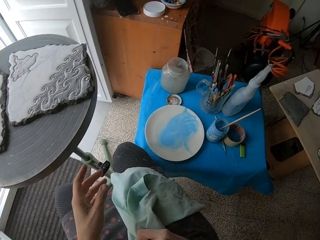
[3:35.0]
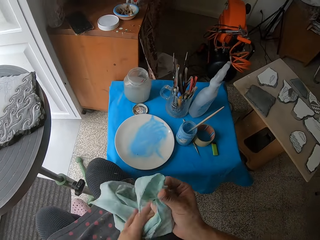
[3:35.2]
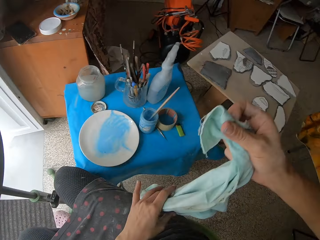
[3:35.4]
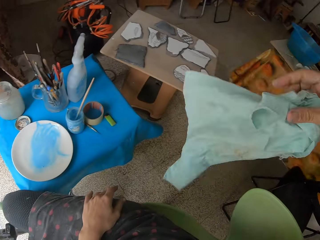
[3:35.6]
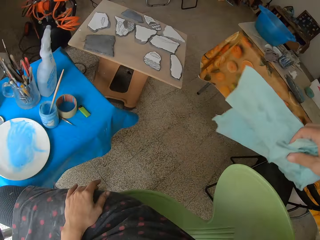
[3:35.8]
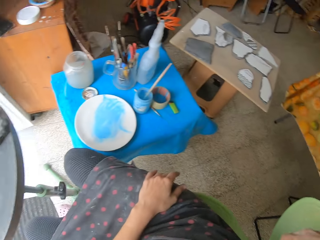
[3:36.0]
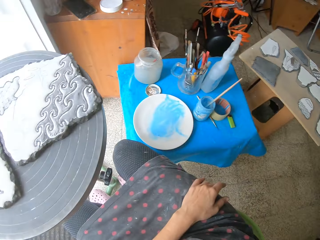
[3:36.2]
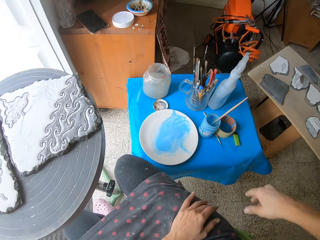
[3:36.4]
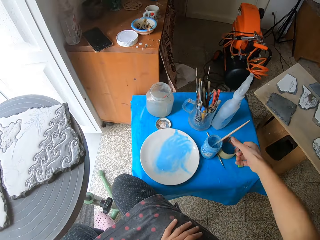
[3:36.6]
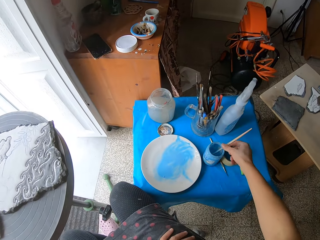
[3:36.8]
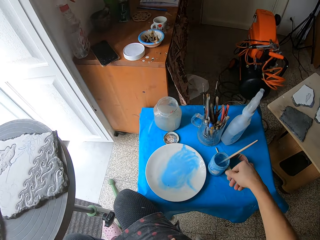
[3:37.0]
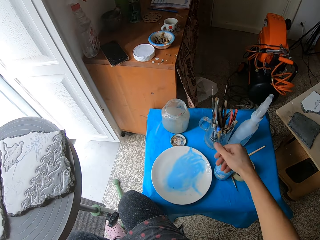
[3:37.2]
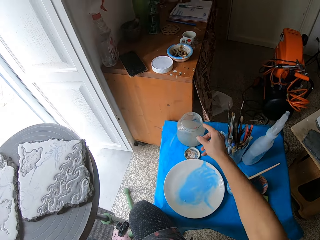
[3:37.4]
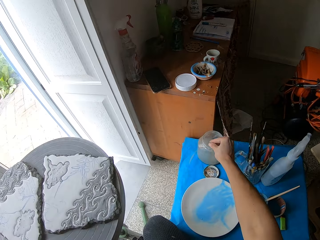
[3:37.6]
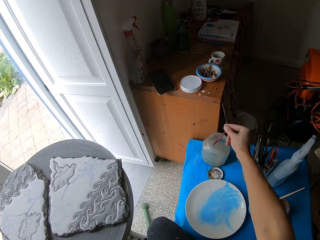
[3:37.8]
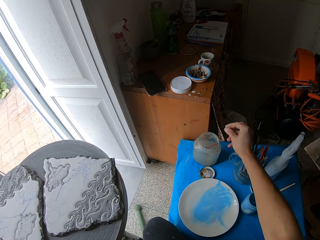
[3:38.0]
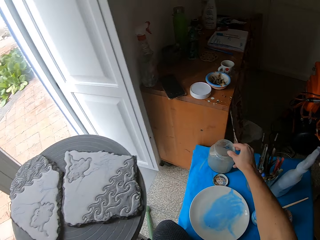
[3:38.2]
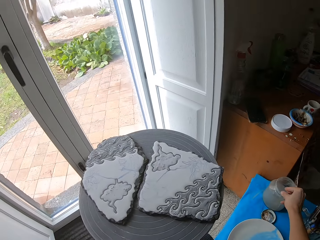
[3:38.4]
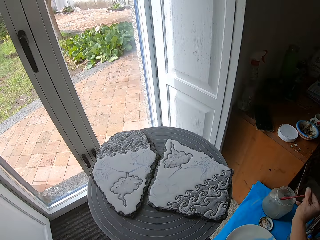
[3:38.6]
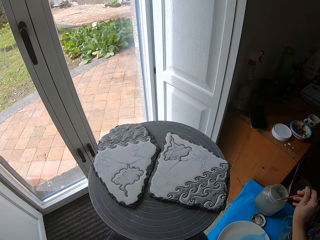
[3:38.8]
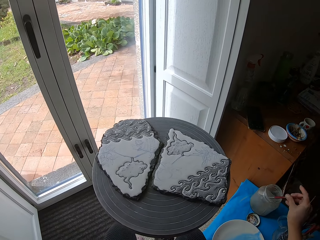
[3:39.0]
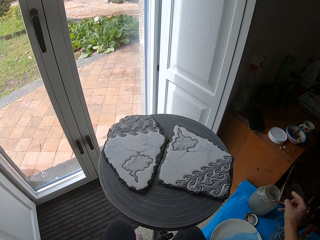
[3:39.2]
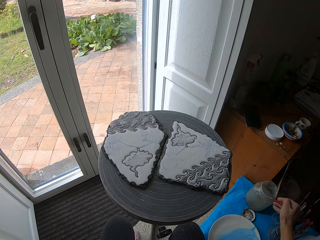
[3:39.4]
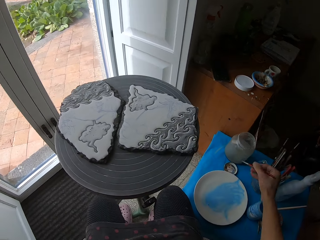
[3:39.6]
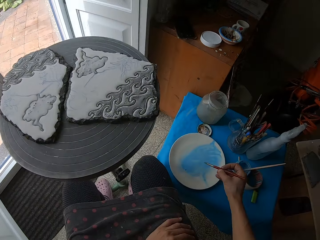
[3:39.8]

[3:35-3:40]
The camera wearer drops the cloth on the chair with her right hand. She picks up the paint brush in the jar with her right hand.

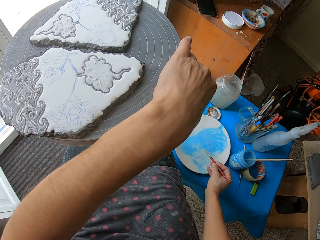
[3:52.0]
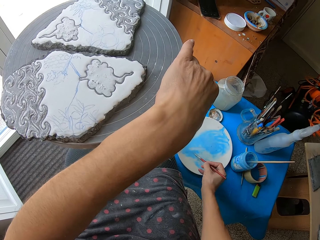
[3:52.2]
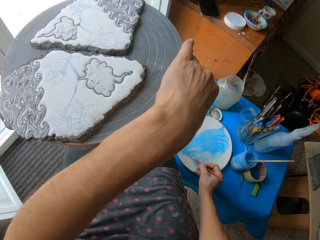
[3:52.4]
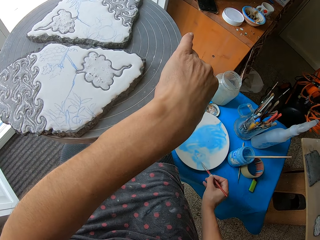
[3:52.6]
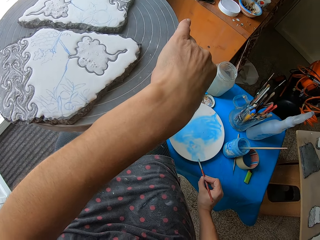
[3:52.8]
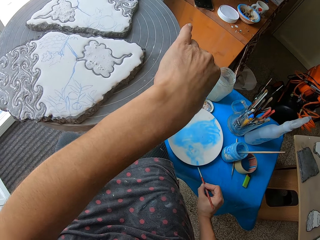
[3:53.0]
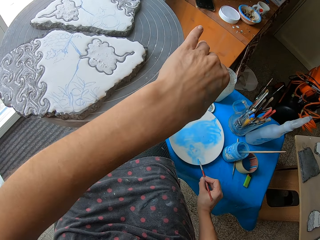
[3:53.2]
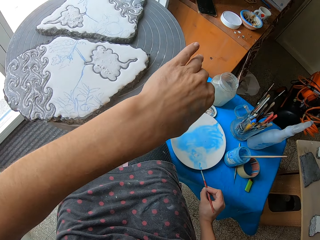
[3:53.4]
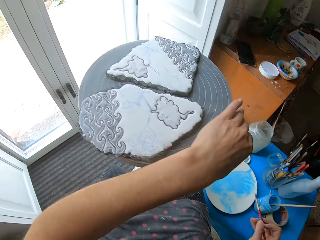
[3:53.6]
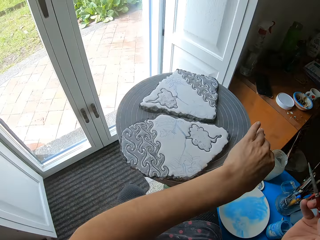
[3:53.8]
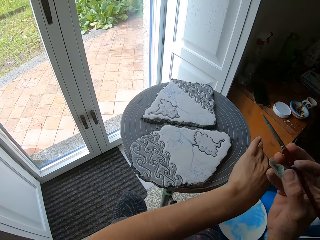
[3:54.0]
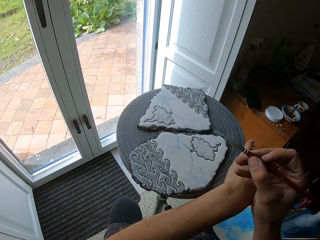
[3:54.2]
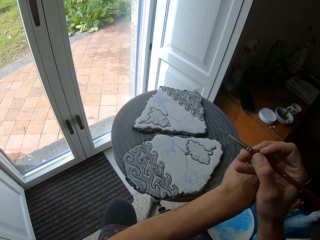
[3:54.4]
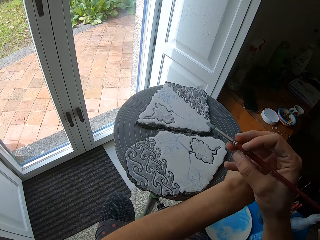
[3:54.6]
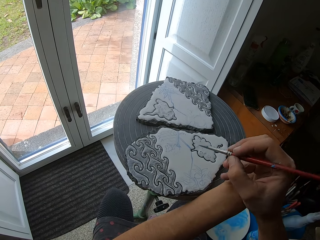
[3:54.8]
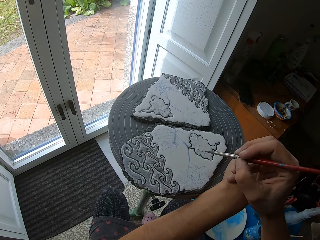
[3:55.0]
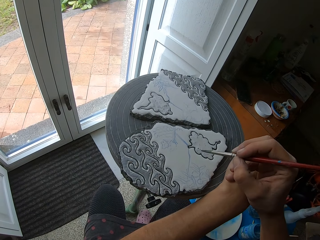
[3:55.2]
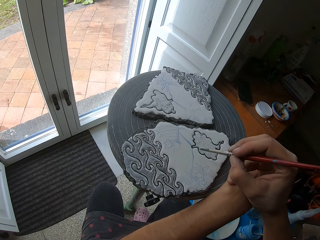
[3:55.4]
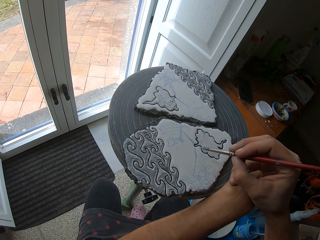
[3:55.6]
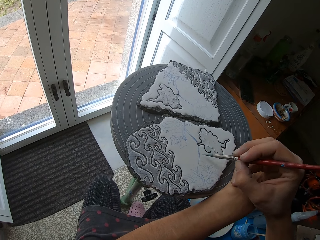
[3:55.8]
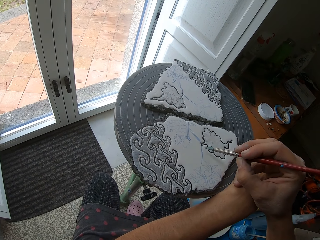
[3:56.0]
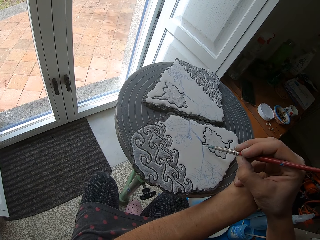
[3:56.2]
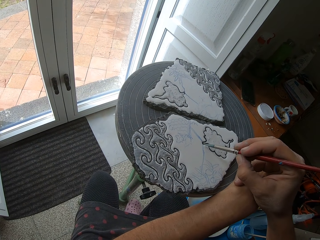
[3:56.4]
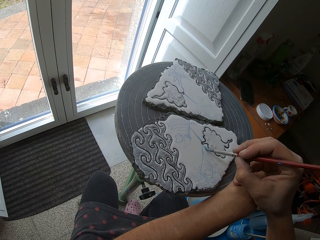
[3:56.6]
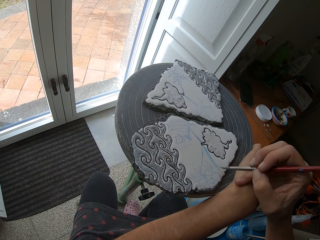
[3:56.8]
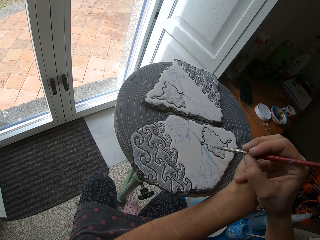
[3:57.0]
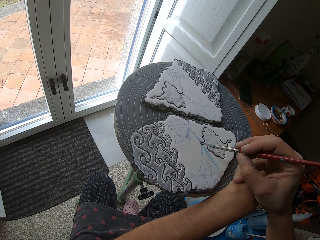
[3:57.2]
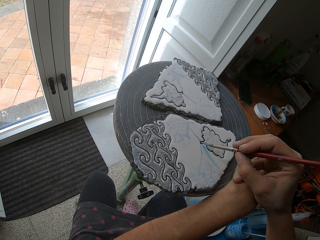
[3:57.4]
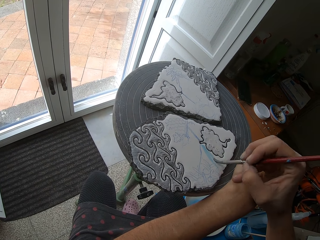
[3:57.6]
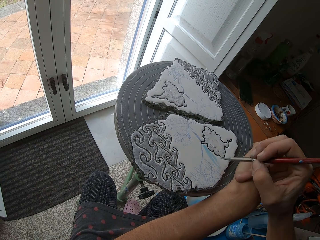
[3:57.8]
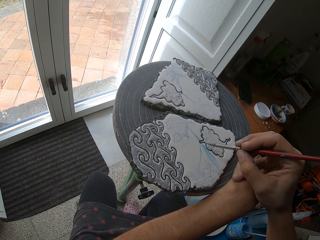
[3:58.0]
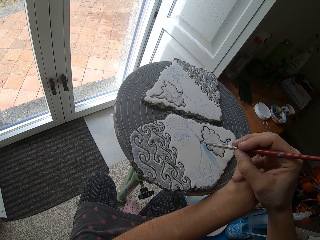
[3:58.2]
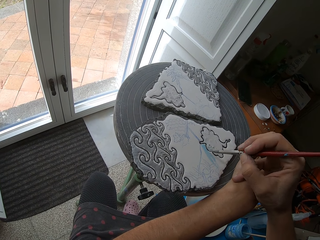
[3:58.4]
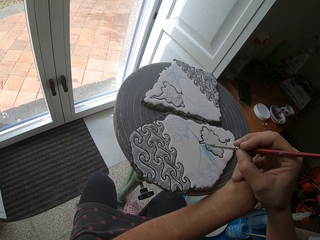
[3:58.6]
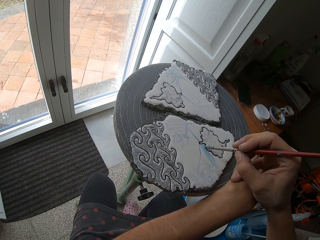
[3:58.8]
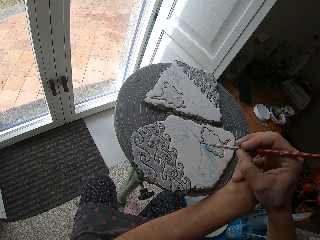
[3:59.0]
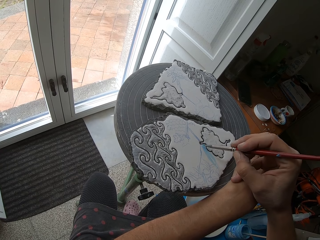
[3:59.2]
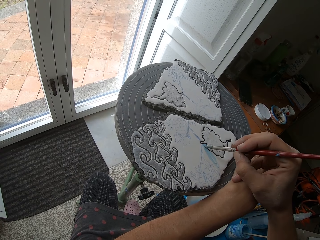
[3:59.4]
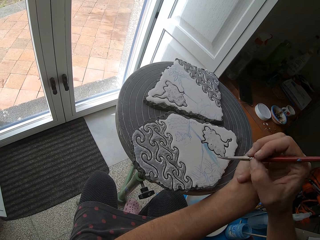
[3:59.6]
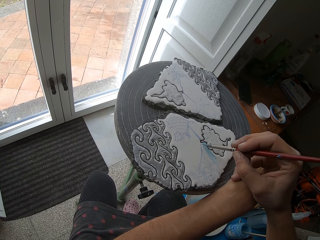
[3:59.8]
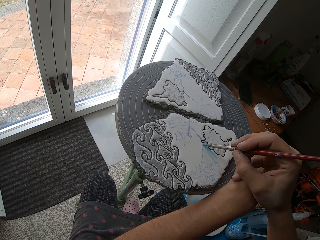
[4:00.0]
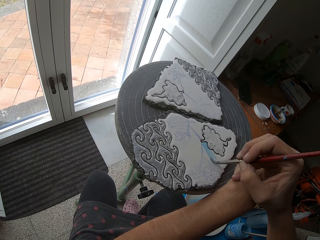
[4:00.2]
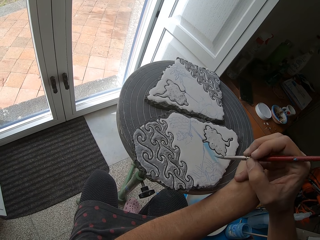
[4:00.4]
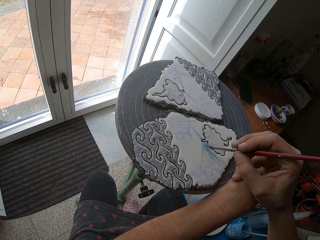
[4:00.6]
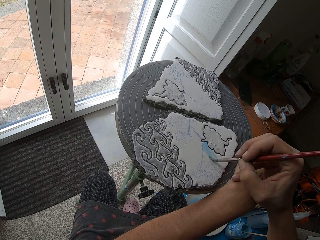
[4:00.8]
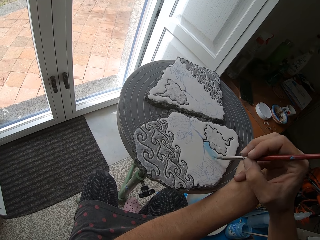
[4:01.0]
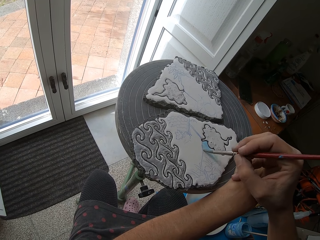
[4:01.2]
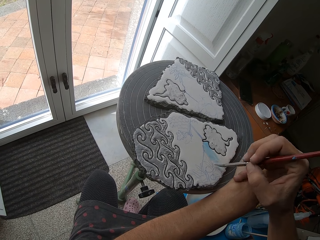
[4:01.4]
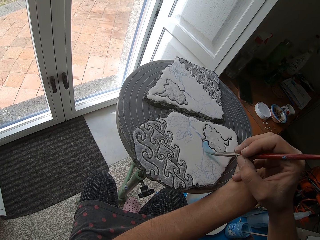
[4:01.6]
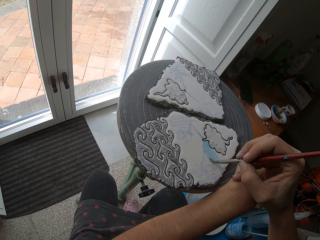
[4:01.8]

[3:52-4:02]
The camera wearer rotates the table. She paints the clay mold on the stool with the paint brush in her right hand.

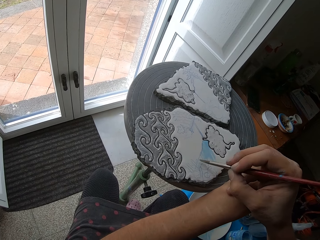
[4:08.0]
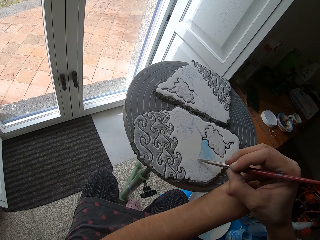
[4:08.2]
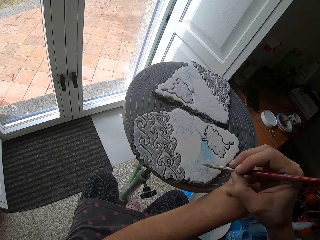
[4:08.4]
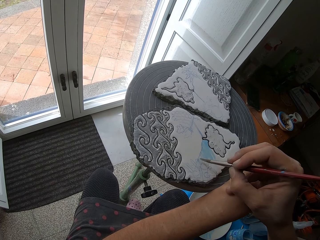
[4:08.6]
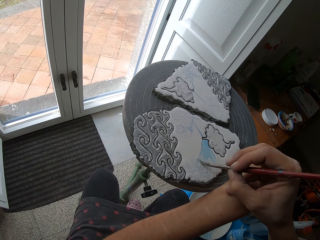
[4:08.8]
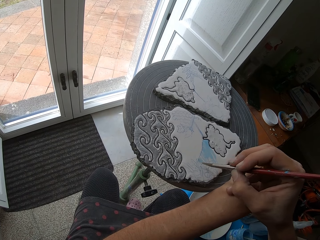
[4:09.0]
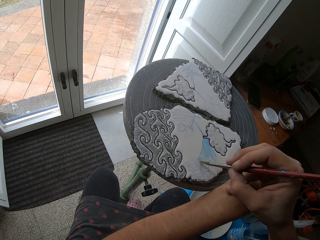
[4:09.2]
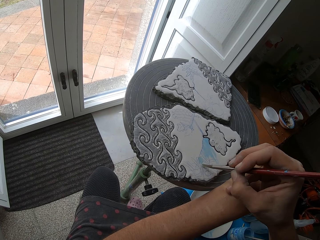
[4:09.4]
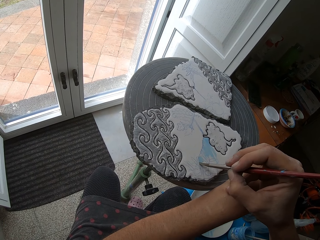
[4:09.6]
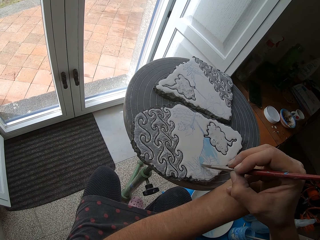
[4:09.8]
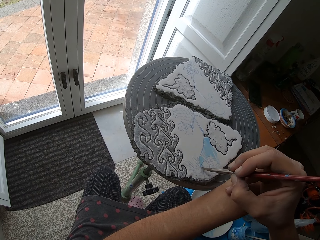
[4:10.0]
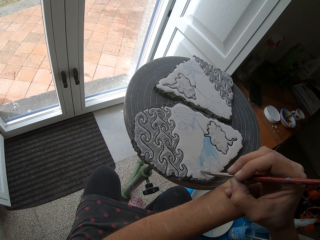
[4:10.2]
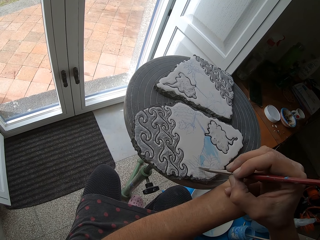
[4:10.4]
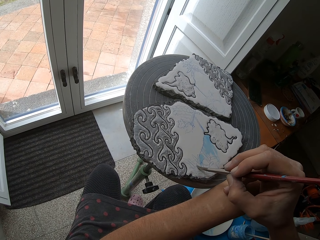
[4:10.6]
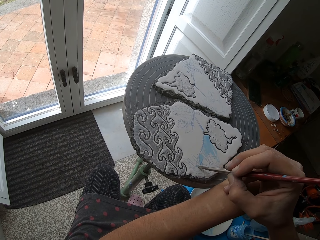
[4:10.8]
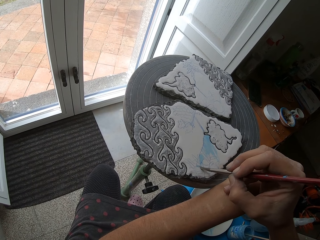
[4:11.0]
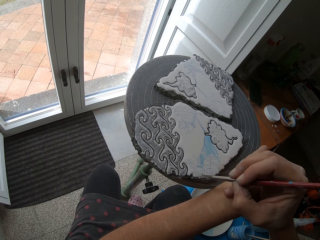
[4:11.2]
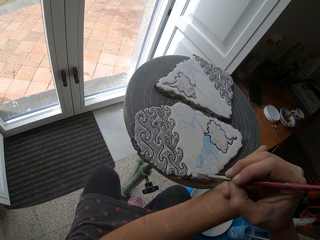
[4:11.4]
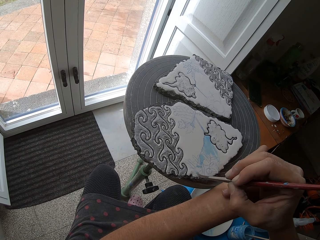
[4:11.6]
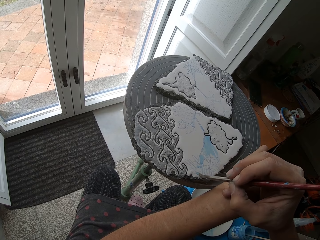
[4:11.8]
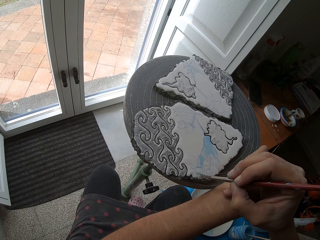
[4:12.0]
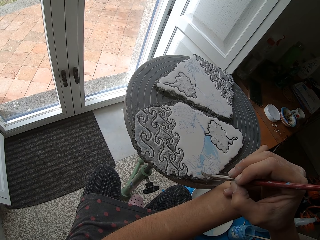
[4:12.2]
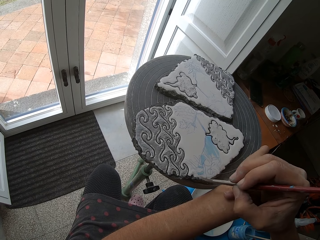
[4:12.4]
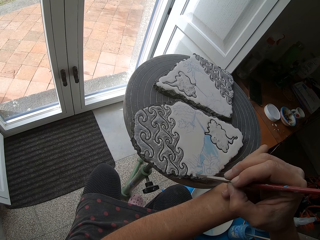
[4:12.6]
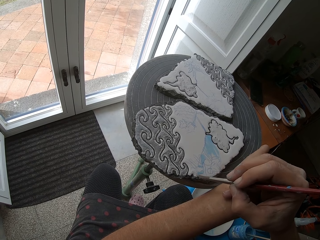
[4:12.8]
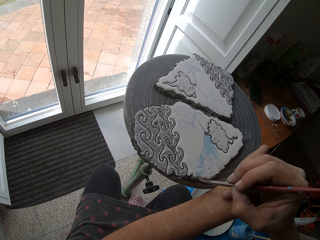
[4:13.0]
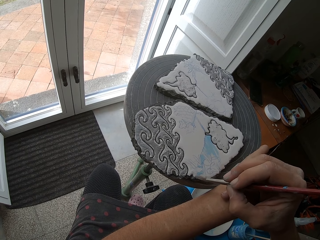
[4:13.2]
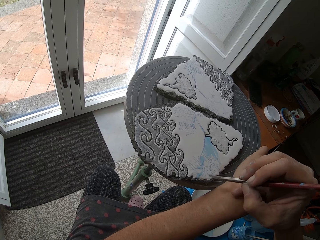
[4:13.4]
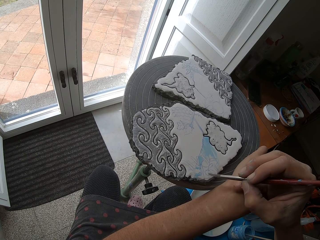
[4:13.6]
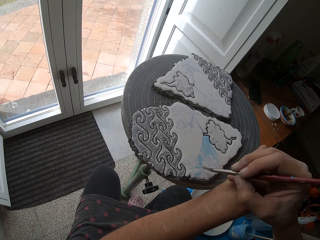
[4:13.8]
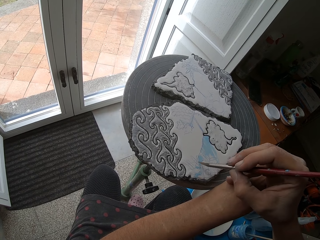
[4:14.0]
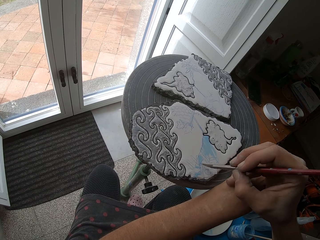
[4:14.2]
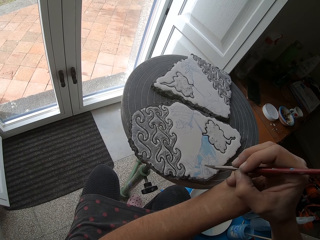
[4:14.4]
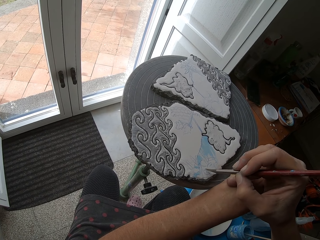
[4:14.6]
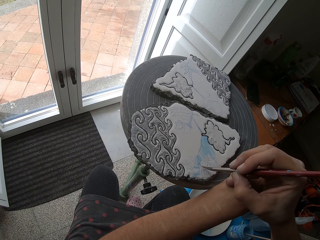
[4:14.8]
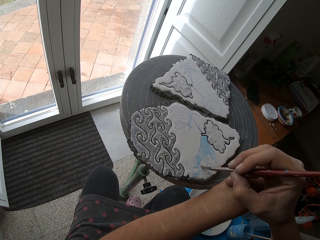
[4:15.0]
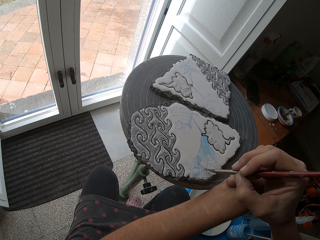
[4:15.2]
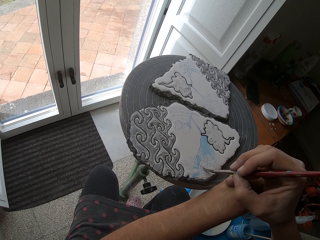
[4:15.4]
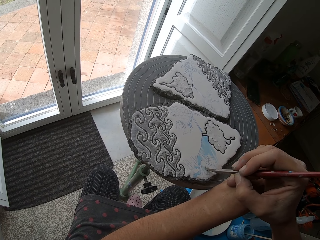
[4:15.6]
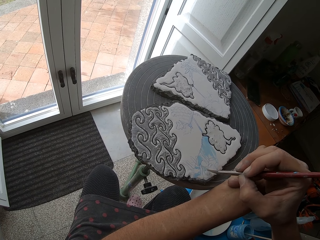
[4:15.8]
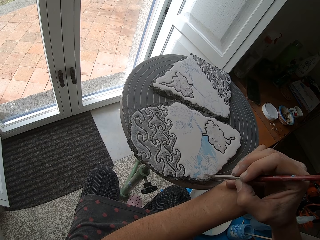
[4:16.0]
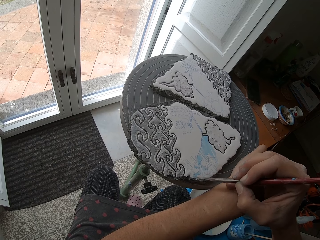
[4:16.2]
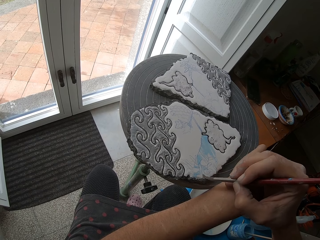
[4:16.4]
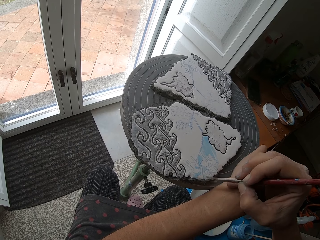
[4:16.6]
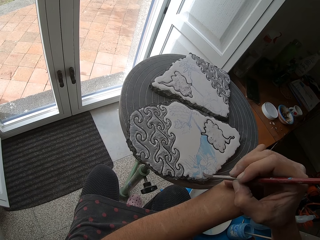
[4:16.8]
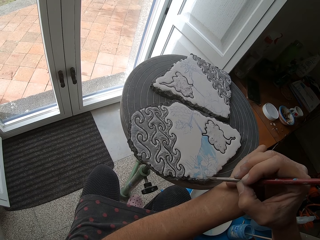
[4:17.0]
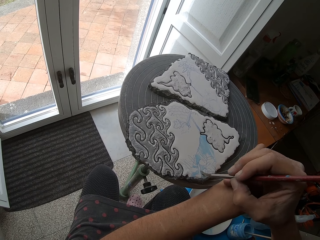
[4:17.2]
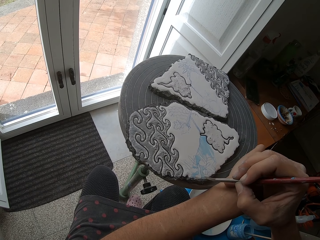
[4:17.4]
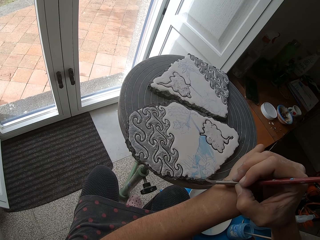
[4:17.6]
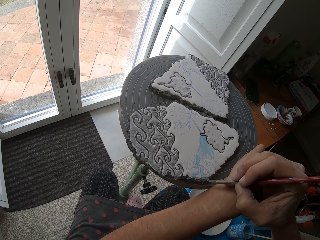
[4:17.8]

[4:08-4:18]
The camera wearer paints the clay mold on the stool with the paint brush in her right hand.
